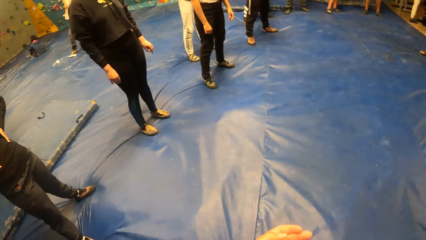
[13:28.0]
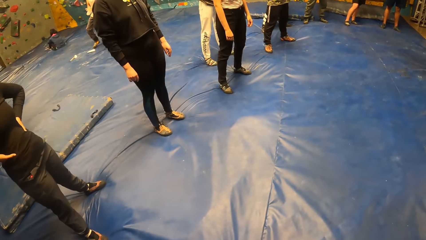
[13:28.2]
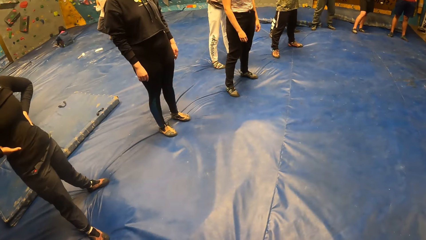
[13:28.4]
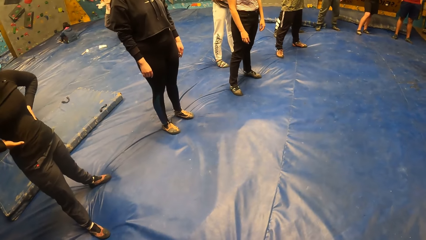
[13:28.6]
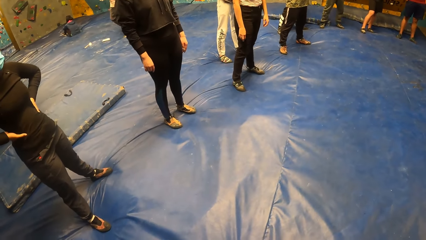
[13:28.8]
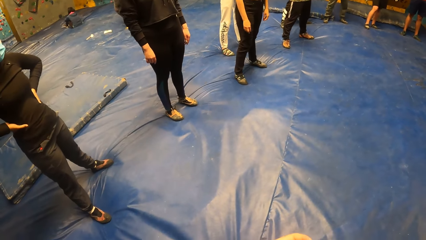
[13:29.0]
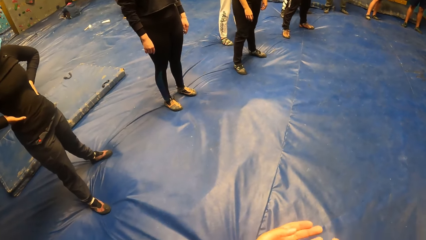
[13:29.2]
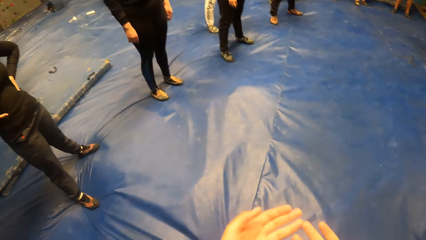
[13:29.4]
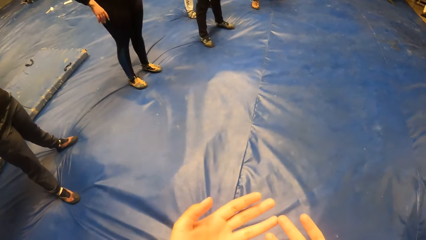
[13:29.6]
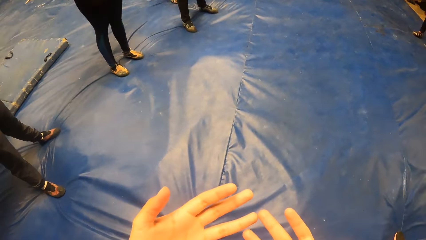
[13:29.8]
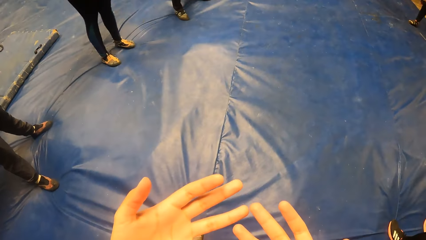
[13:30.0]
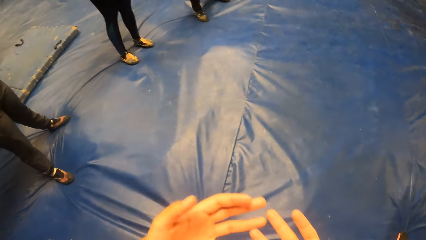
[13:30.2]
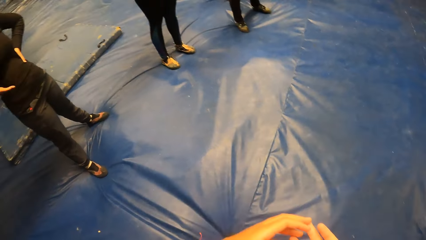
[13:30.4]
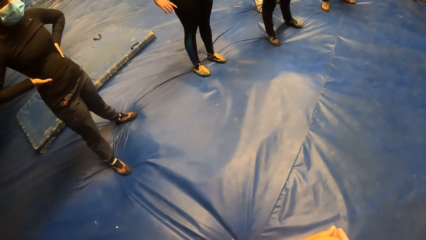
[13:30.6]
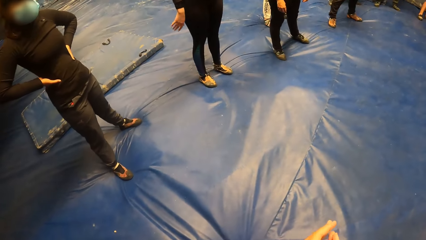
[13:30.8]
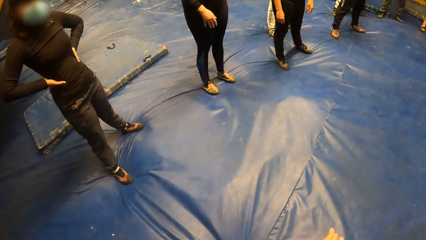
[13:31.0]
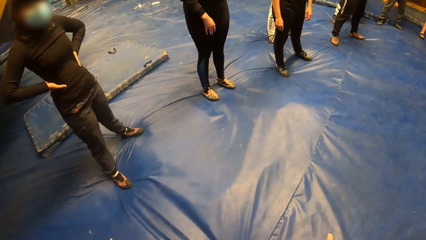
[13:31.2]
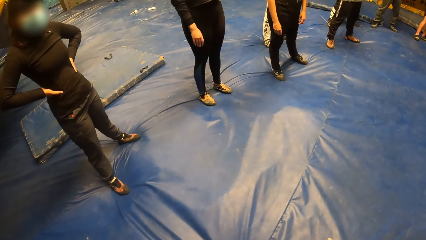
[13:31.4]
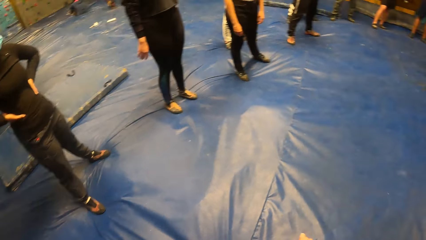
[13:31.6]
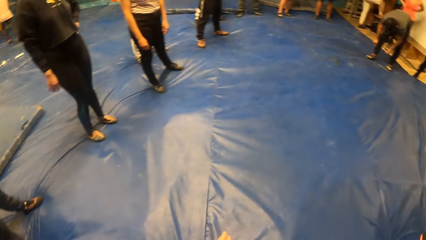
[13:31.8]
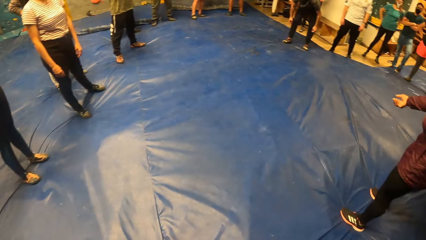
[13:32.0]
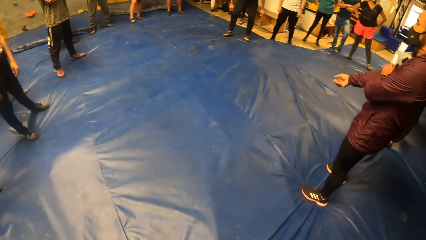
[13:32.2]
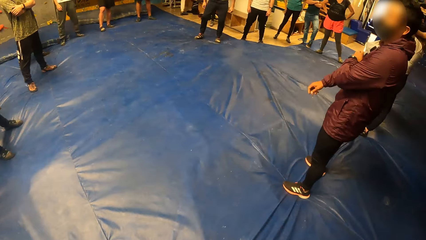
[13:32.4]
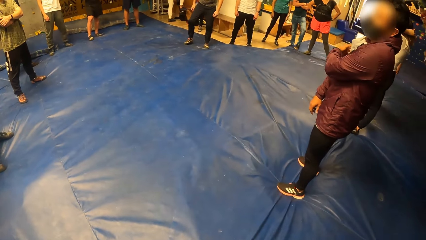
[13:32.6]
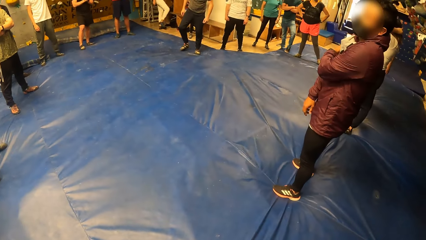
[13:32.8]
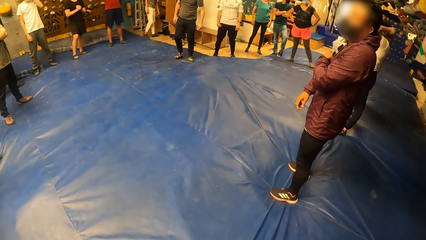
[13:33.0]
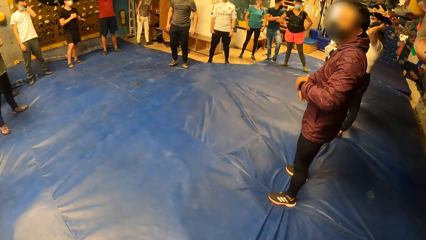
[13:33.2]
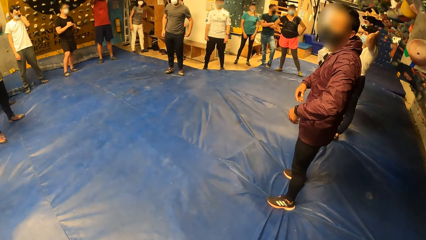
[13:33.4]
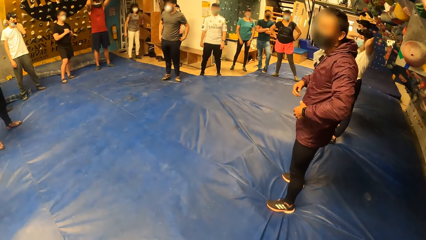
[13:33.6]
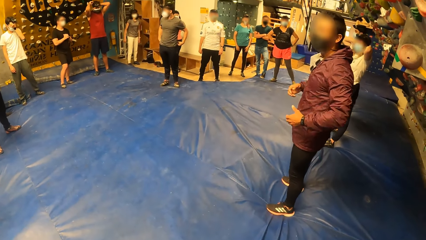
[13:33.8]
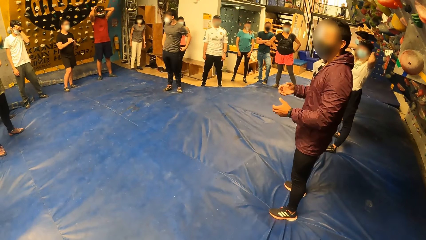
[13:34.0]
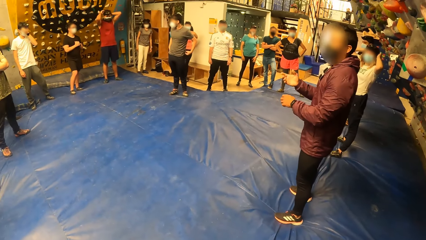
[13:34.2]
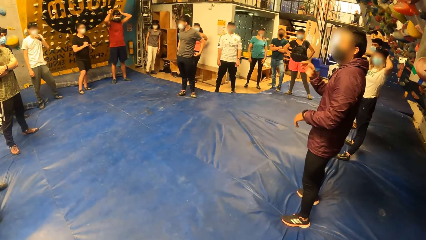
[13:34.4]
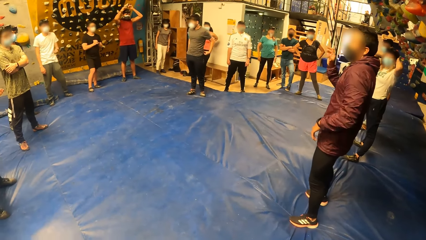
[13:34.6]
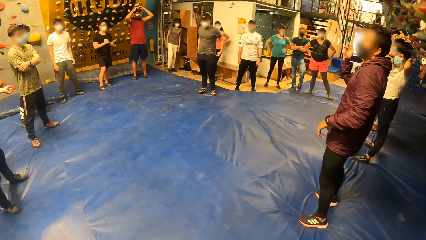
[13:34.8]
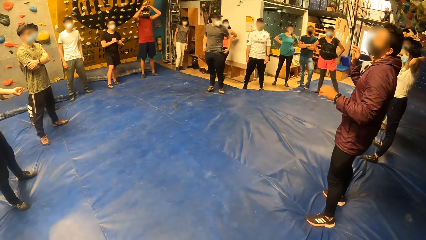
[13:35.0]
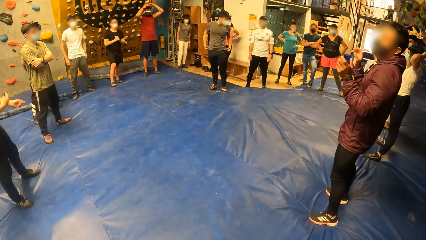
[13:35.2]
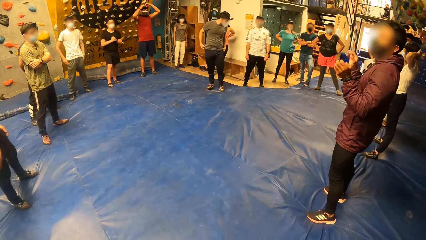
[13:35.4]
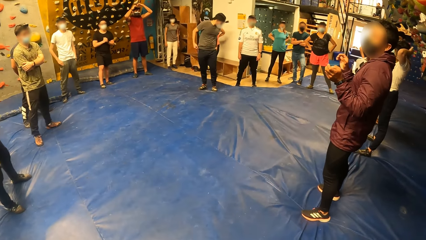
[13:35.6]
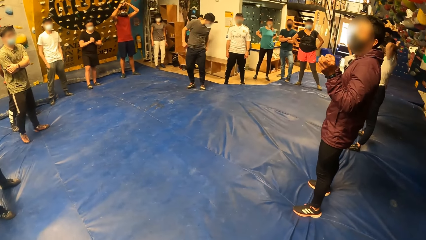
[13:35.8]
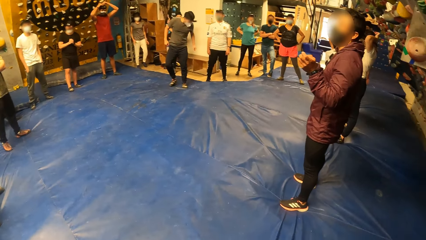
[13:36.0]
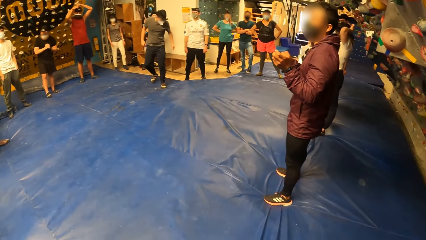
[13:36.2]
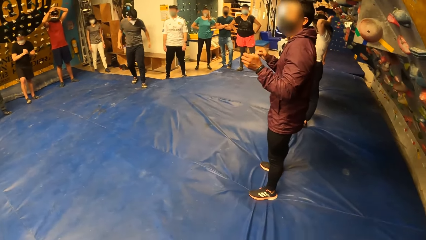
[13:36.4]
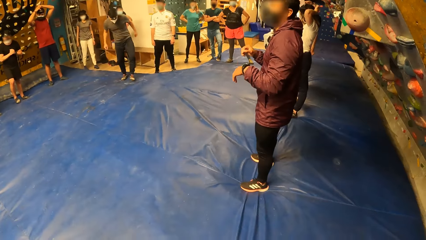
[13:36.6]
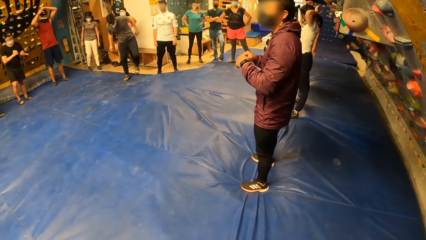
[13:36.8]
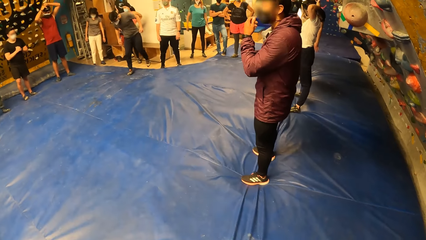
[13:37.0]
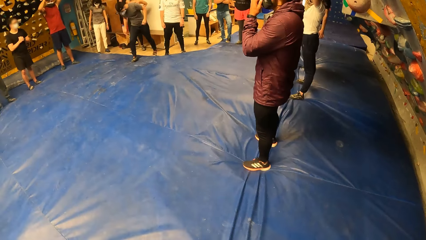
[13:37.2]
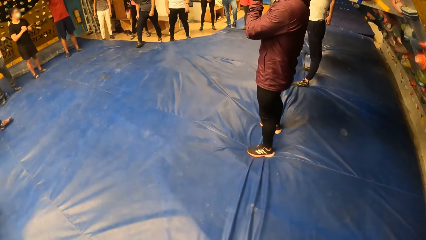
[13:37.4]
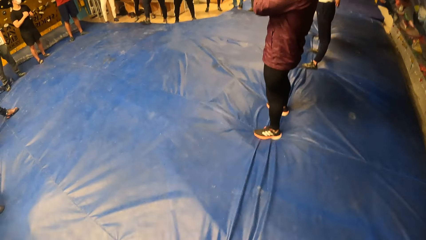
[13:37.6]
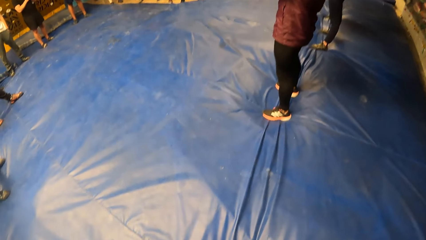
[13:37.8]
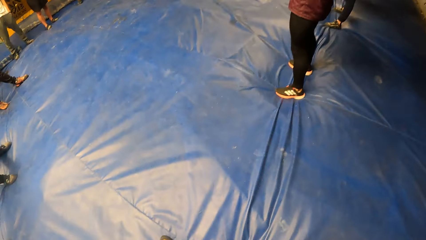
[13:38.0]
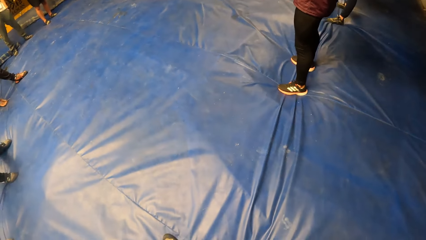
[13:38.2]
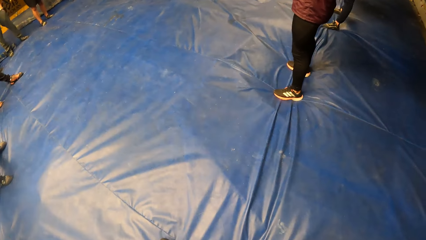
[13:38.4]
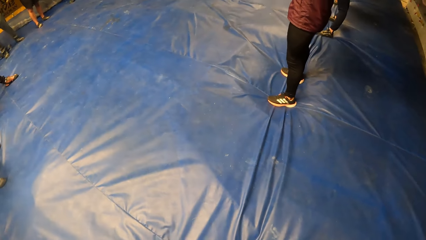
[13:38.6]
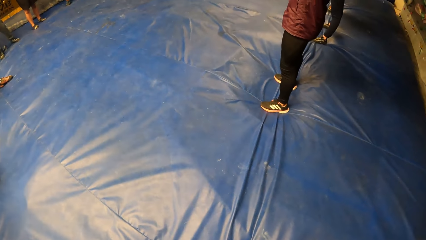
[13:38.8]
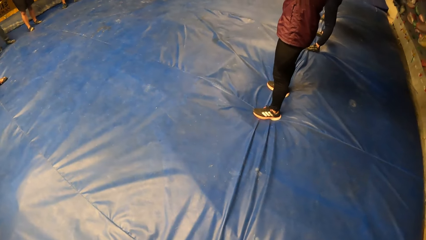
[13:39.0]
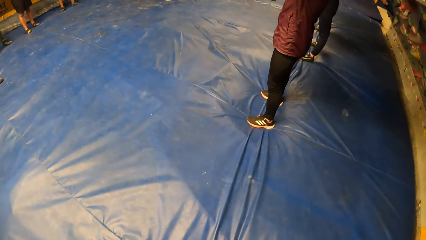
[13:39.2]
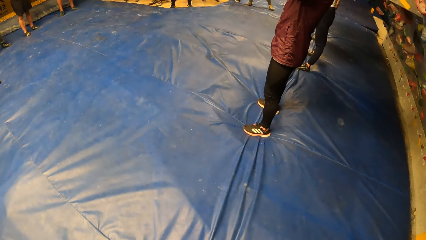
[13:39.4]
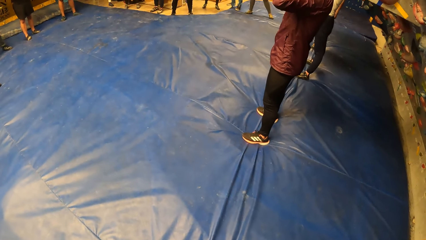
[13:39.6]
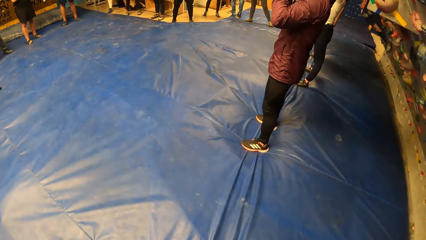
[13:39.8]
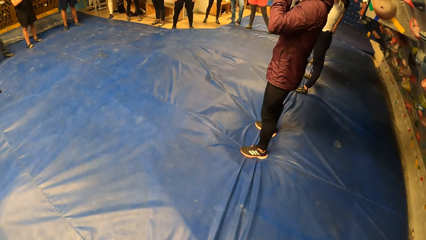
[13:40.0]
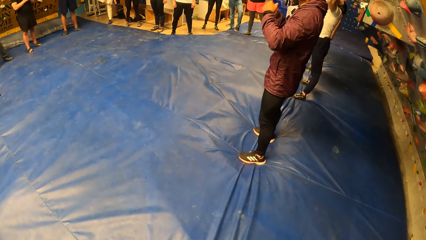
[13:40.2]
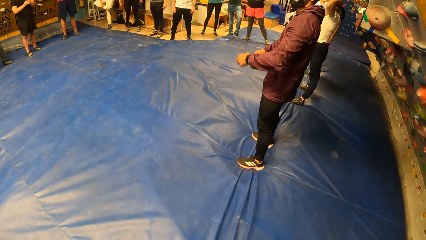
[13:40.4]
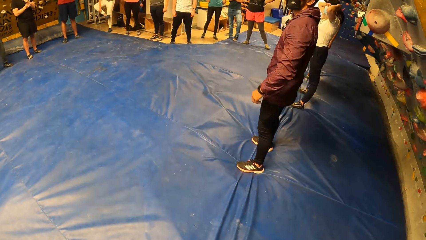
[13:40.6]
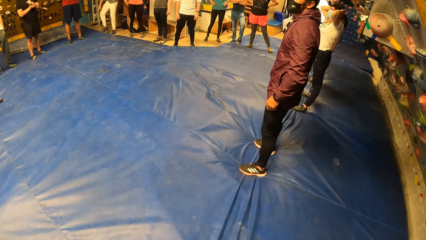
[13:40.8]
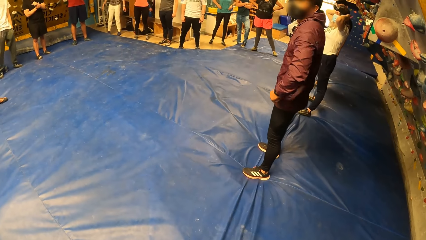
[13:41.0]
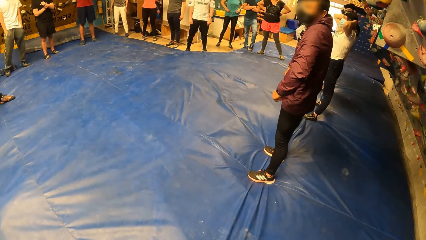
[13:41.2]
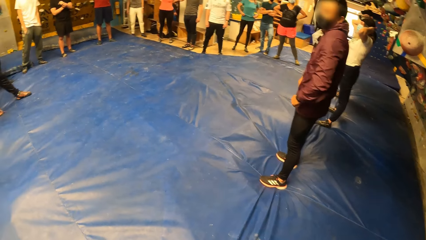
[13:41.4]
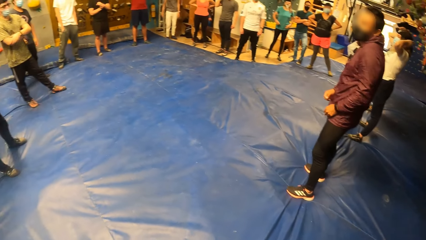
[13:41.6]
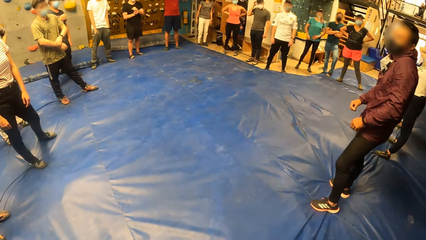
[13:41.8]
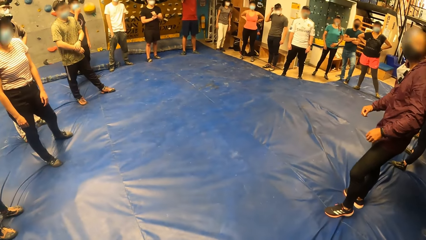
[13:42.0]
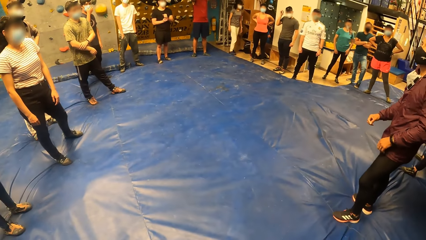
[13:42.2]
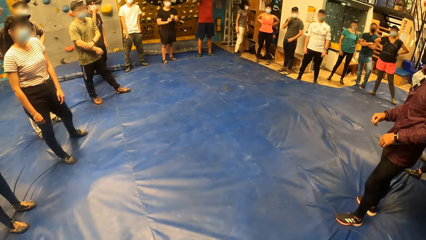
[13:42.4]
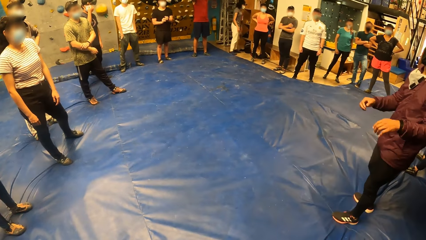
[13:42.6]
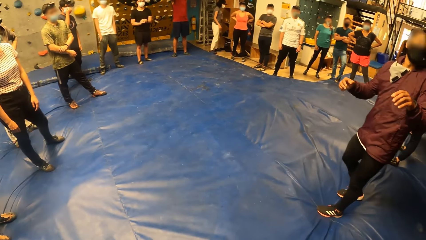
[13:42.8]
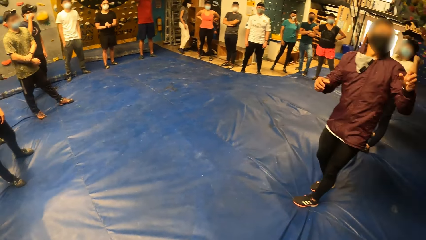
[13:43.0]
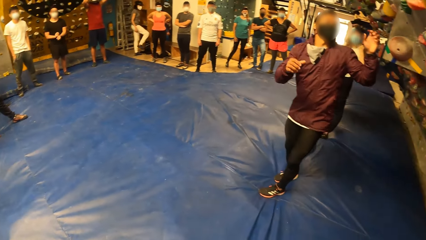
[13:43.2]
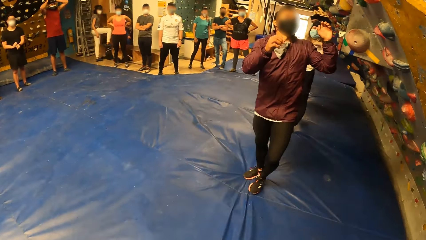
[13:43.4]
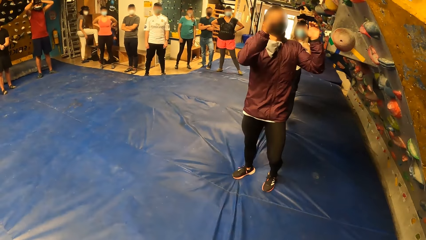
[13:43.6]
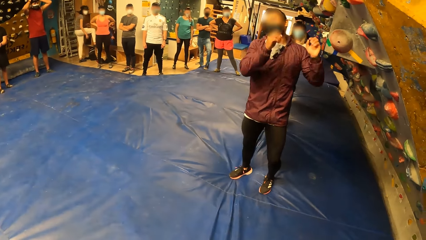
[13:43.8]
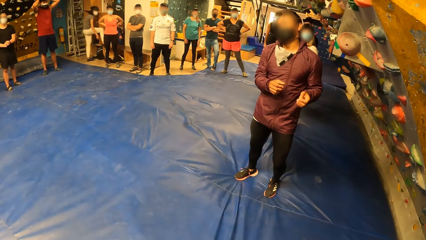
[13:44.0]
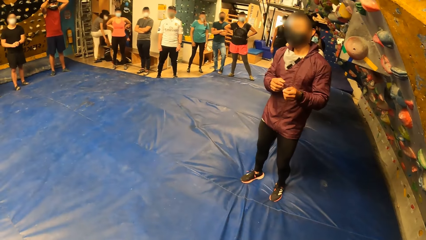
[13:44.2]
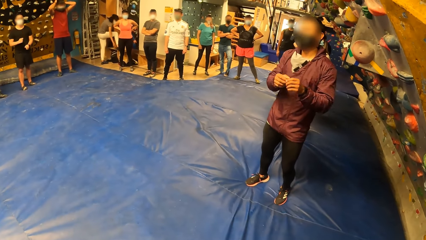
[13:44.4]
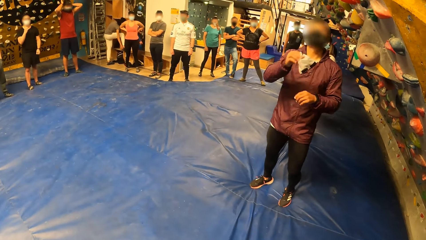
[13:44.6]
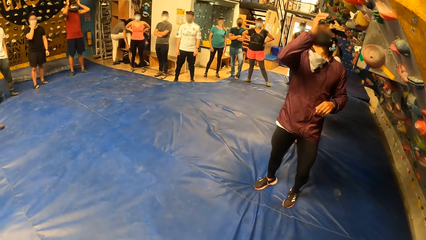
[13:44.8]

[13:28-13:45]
The camera wearer raises a hand. They look around. They raise a hand. They look around.
